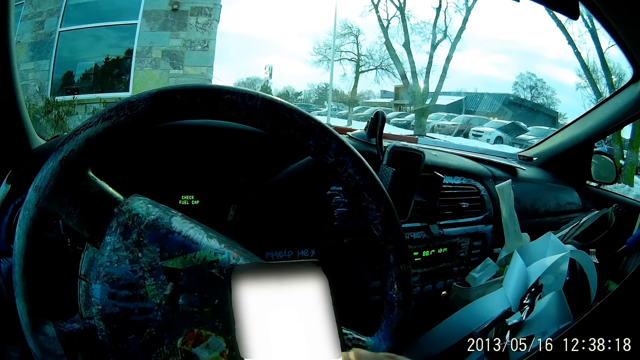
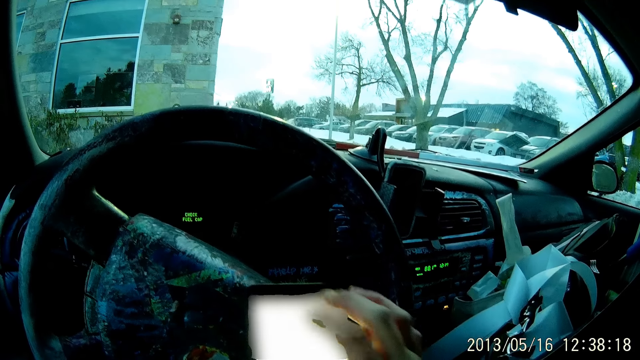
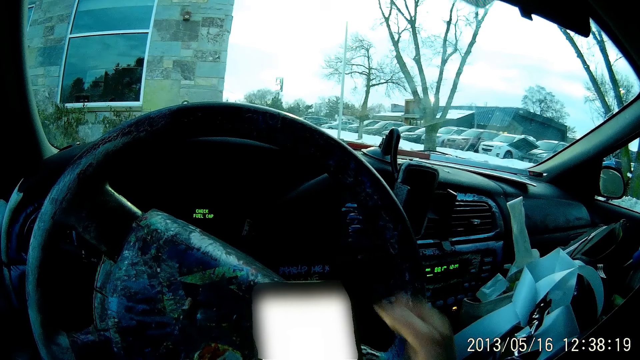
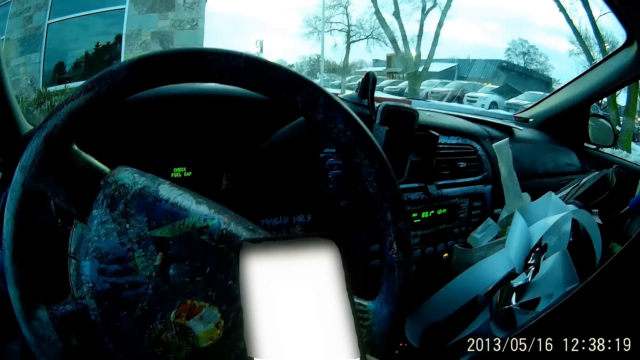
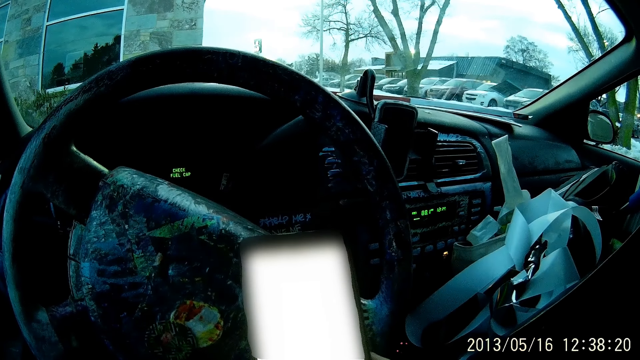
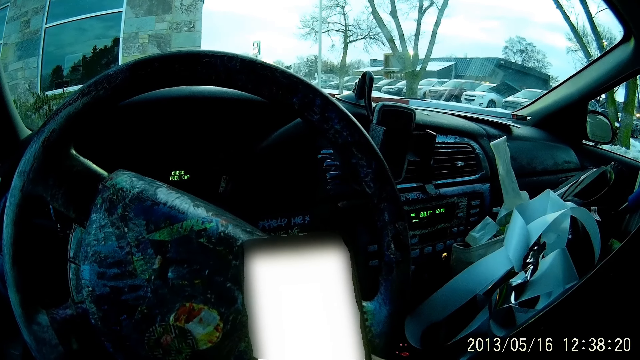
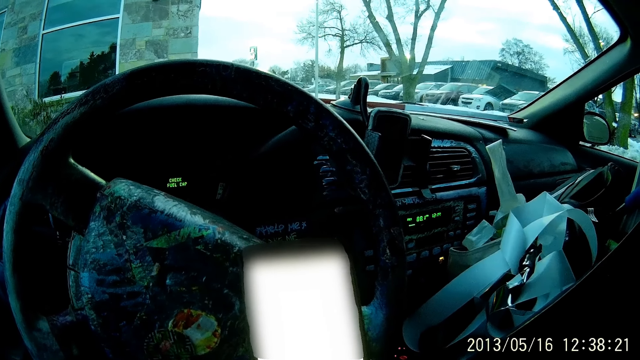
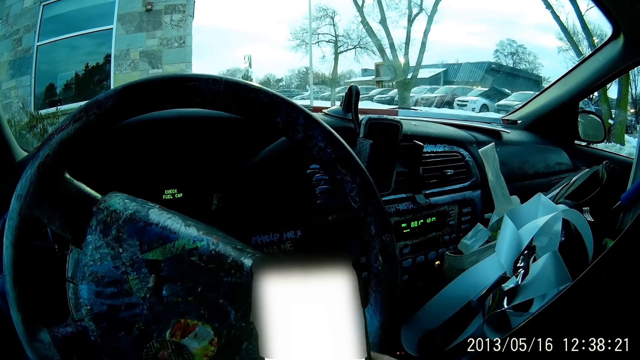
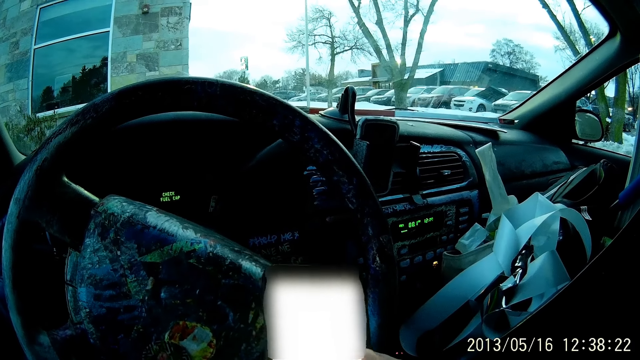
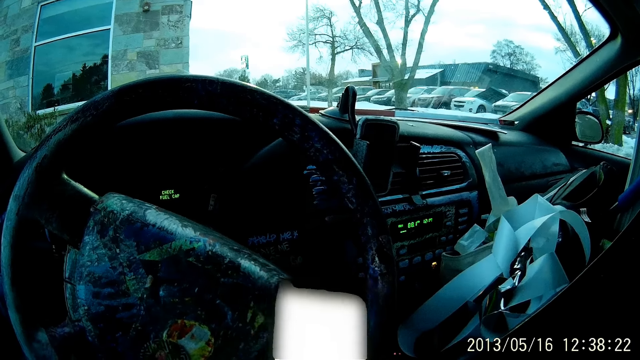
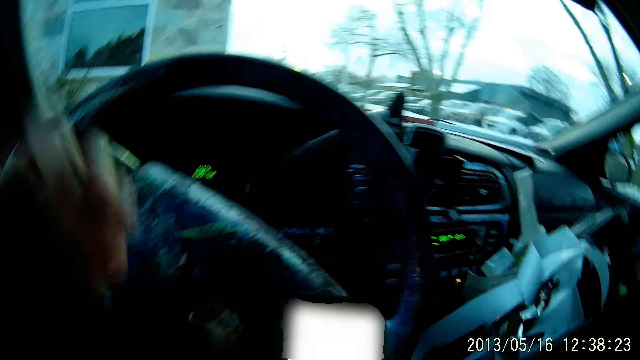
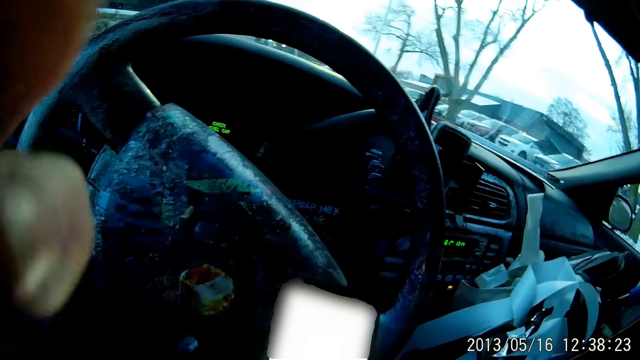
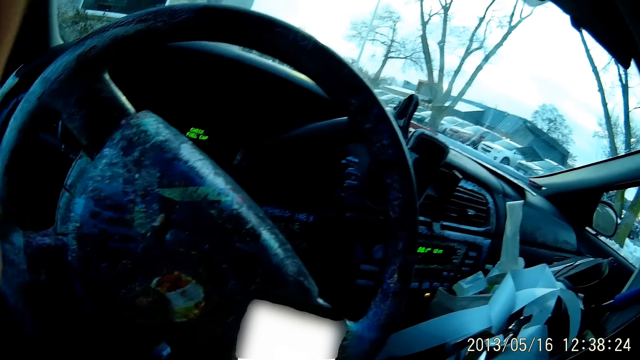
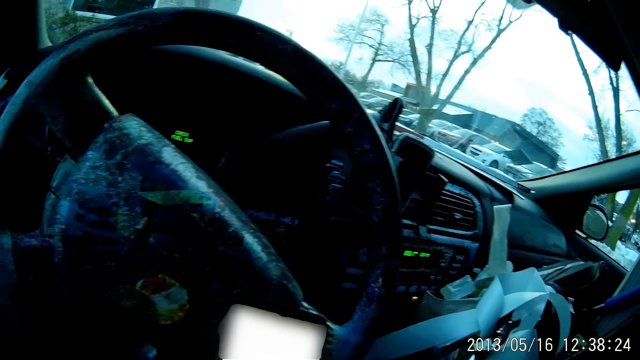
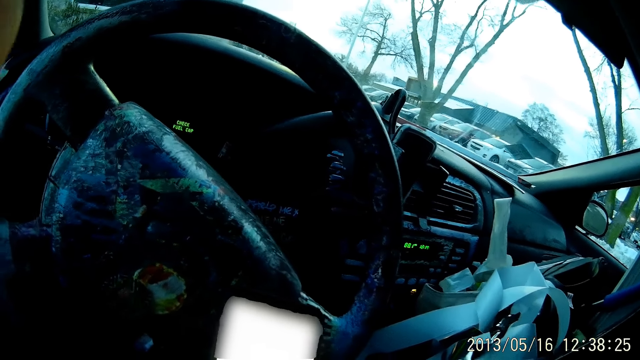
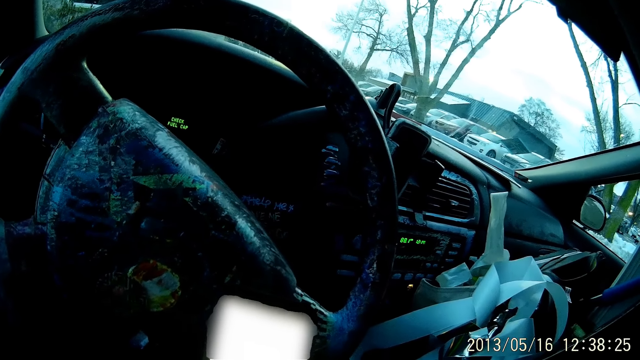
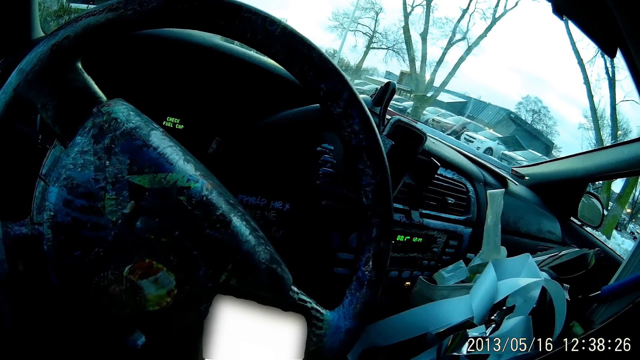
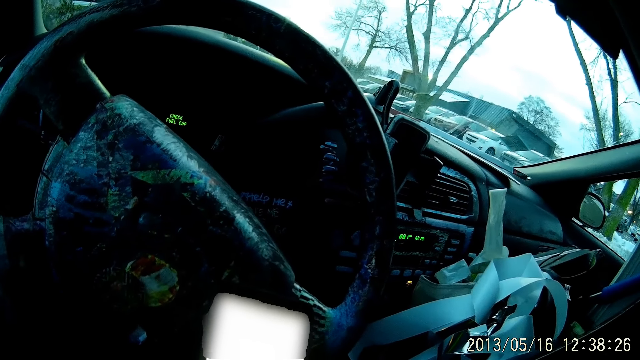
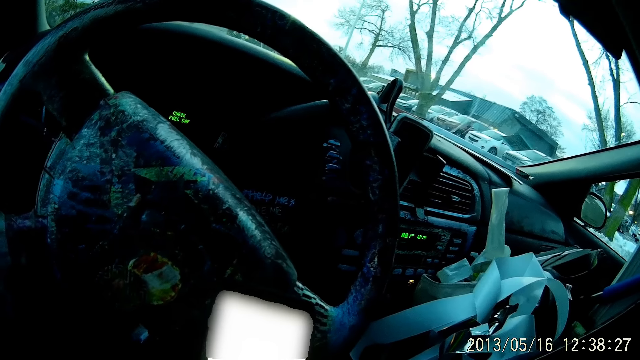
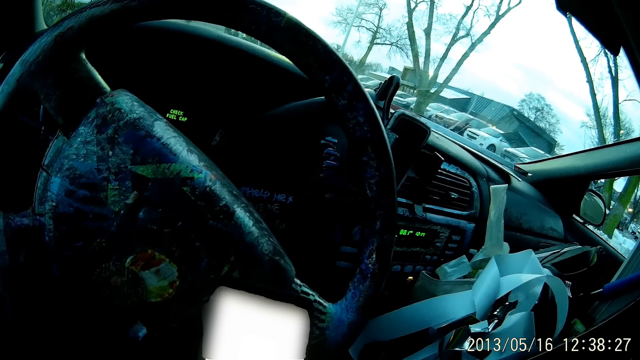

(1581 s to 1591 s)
The camera wearer adjusts the camera. He scratches his head.

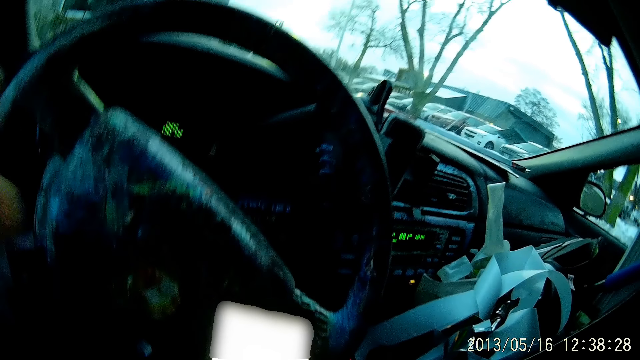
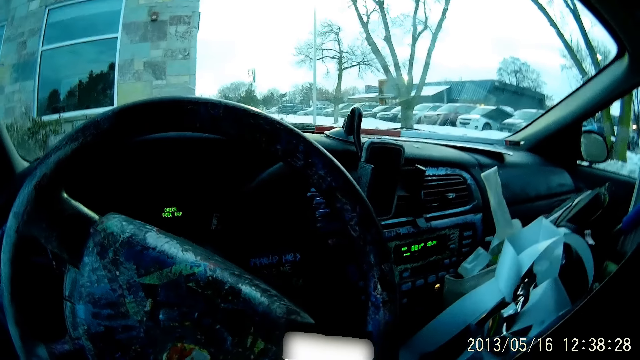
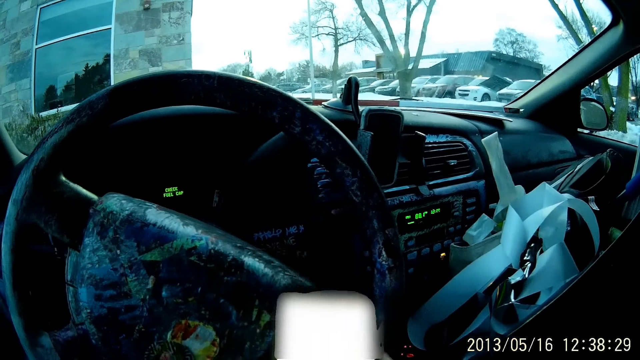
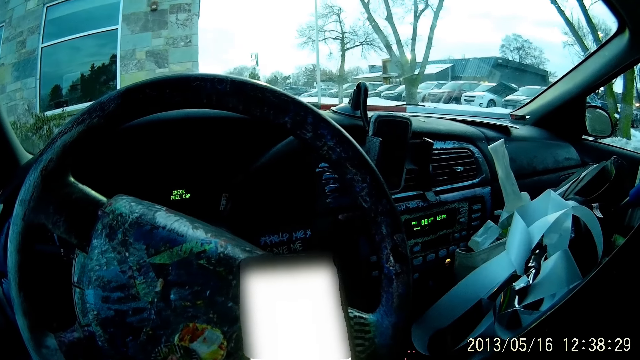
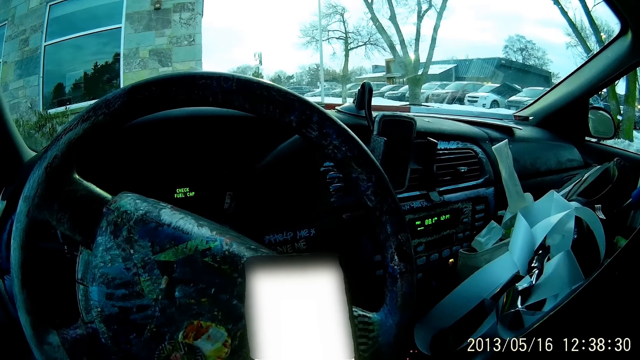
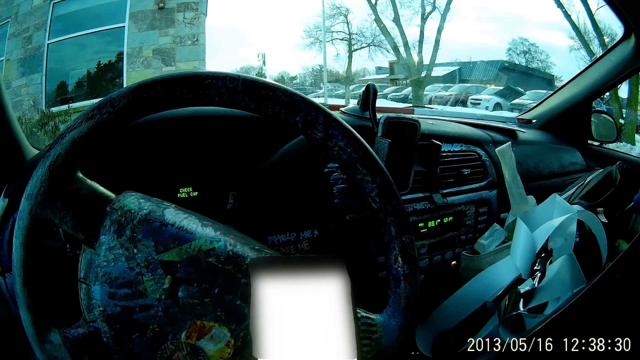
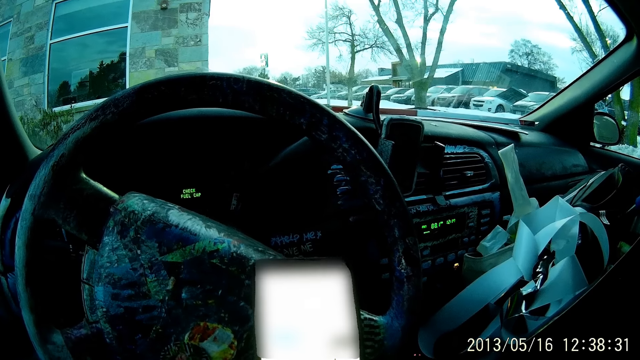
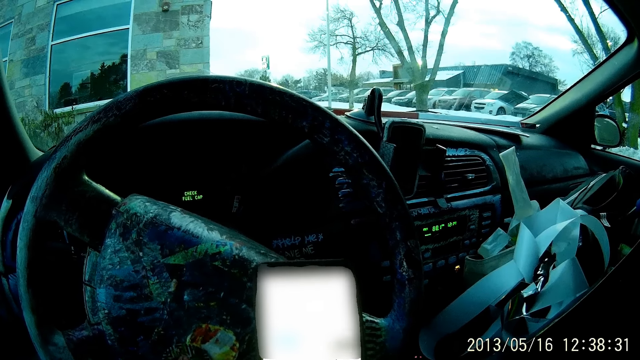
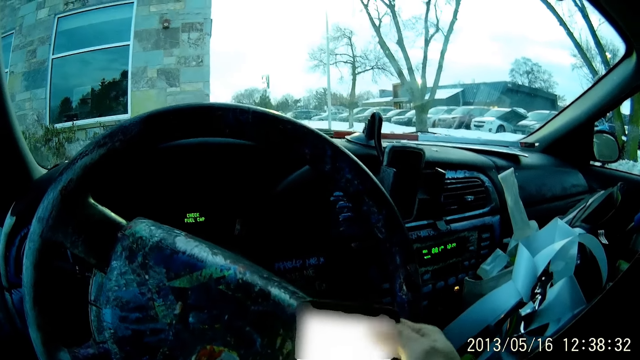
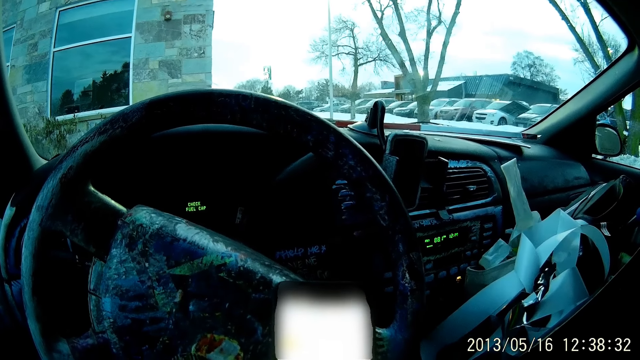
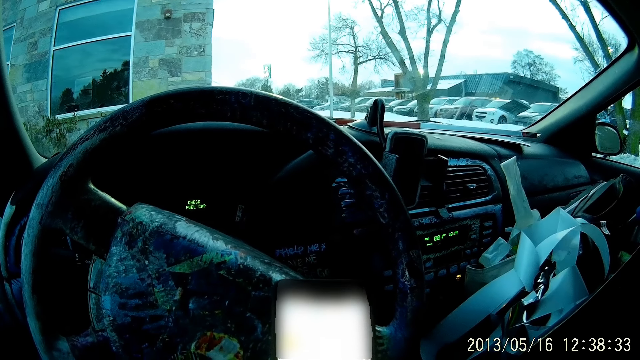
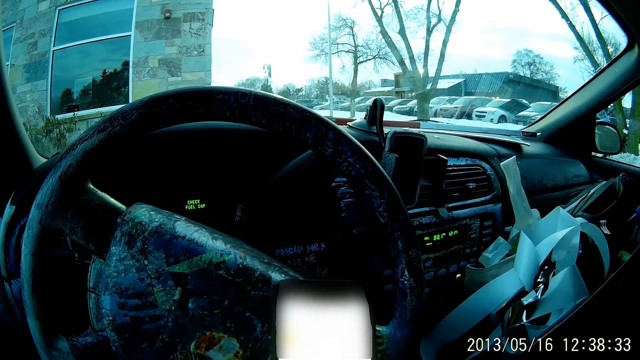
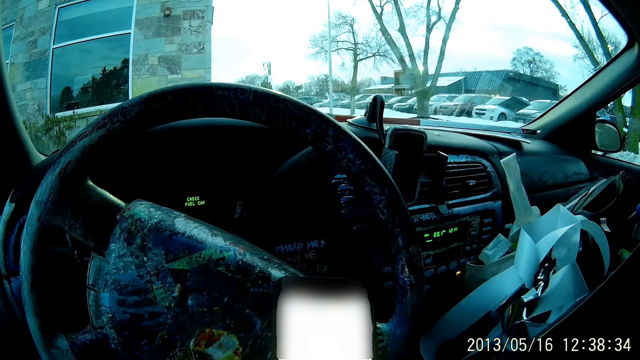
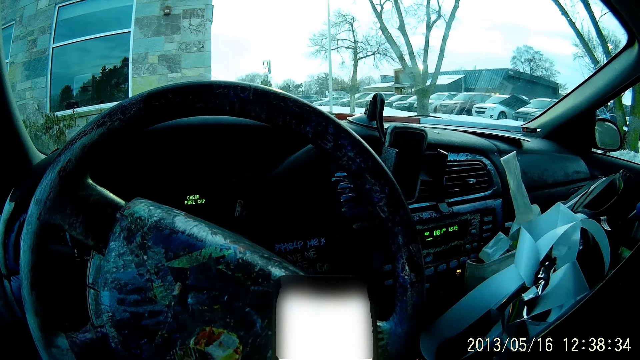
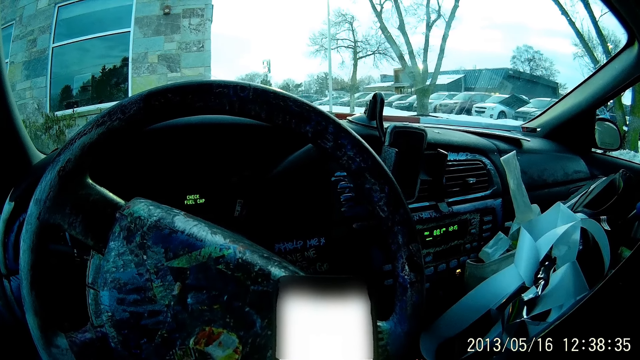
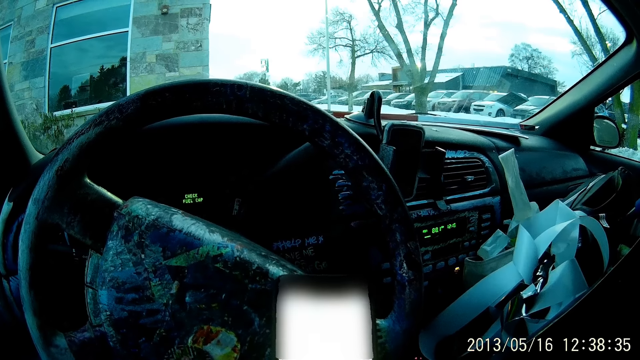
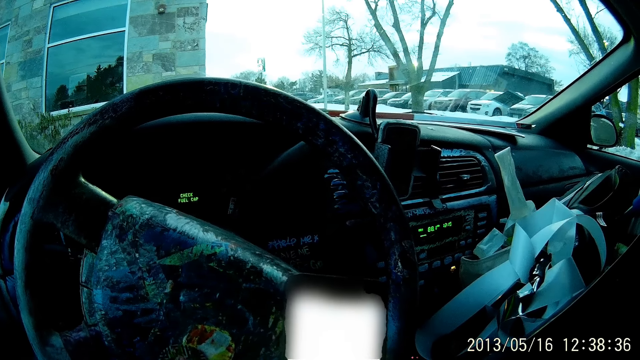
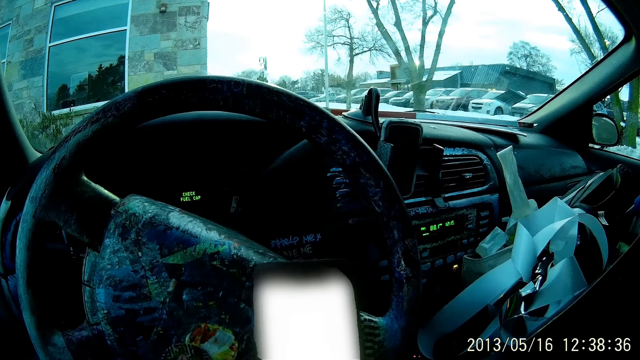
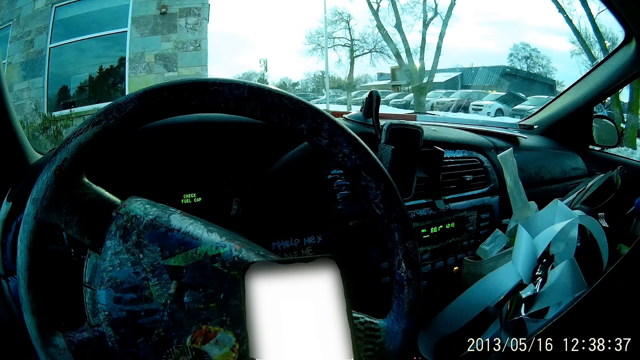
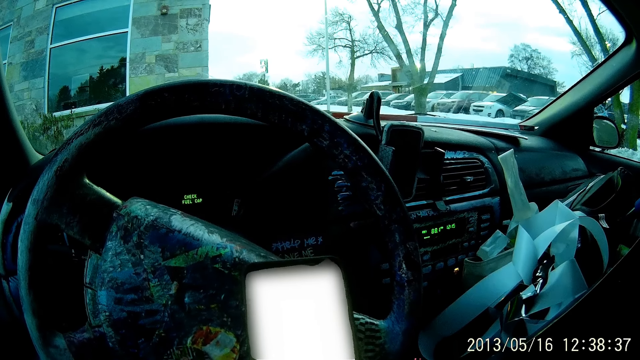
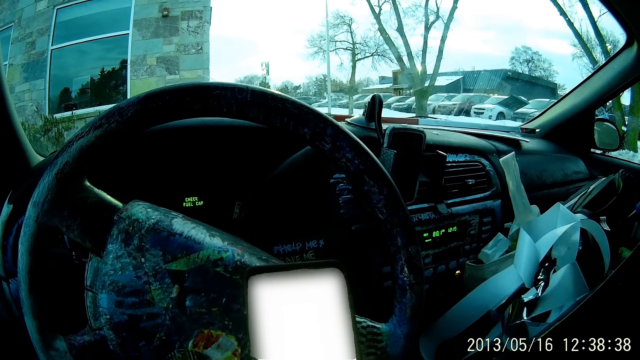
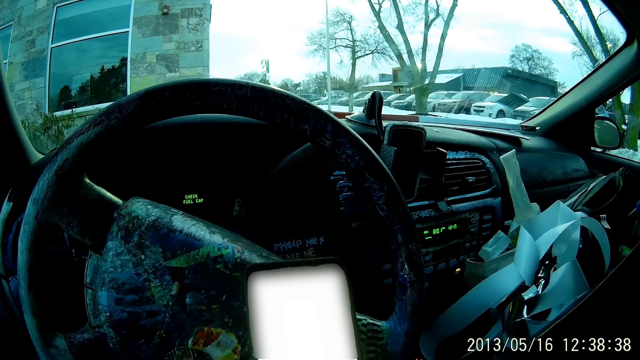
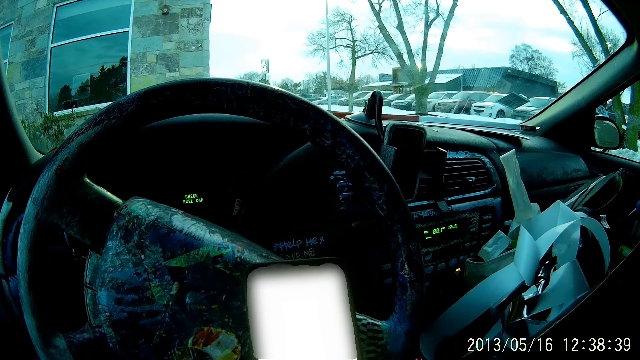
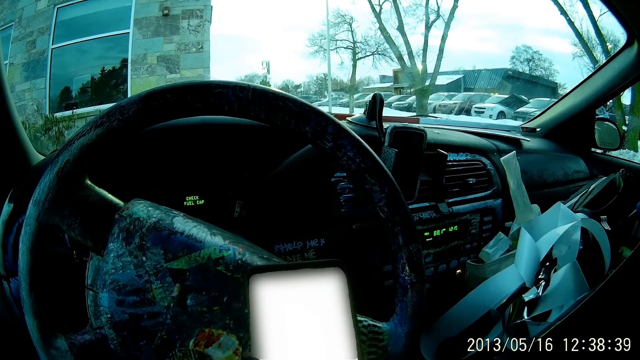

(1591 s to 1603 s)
The camera wearer taps the phone. They use the phone. They scroll the phone. They look at the phone.
